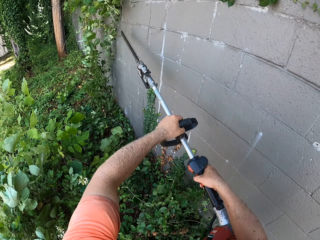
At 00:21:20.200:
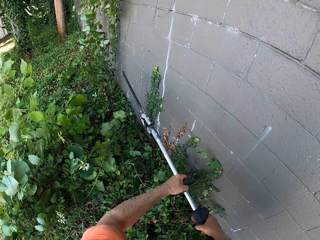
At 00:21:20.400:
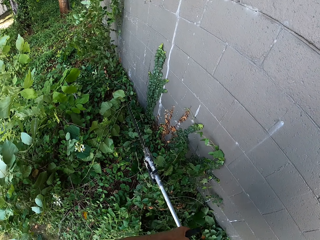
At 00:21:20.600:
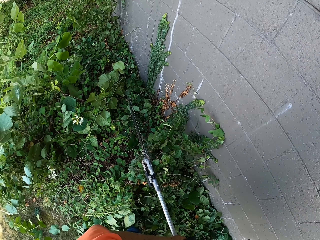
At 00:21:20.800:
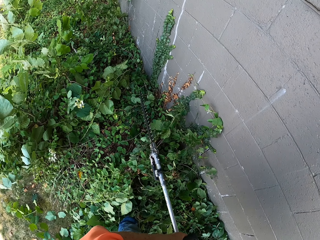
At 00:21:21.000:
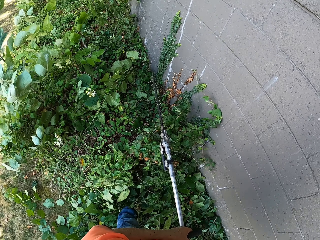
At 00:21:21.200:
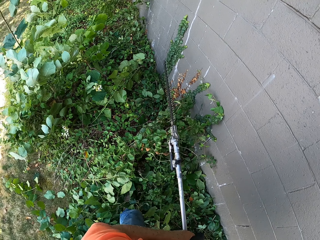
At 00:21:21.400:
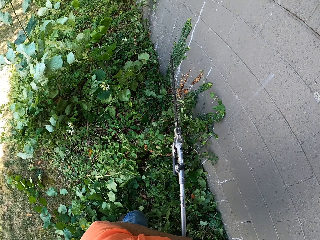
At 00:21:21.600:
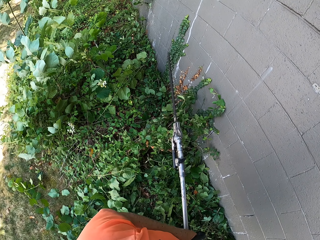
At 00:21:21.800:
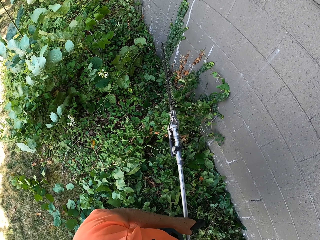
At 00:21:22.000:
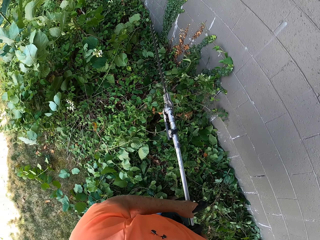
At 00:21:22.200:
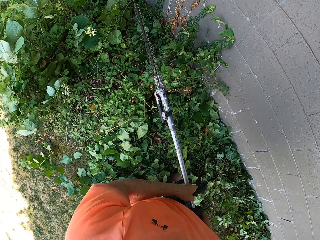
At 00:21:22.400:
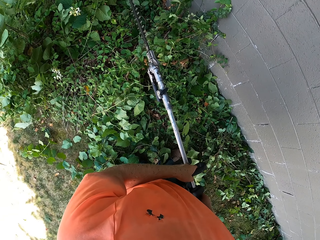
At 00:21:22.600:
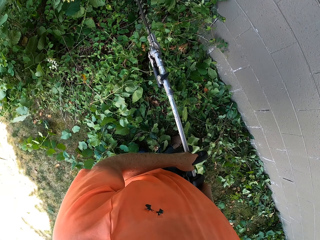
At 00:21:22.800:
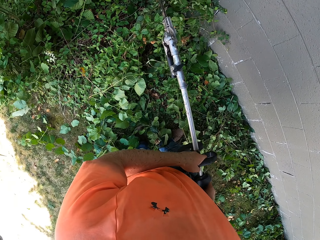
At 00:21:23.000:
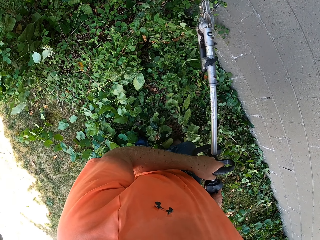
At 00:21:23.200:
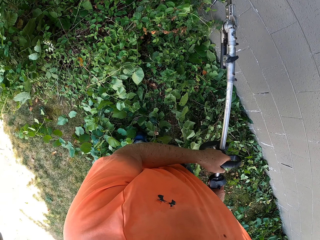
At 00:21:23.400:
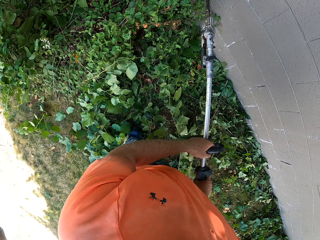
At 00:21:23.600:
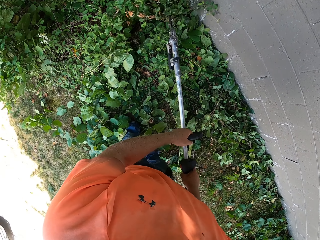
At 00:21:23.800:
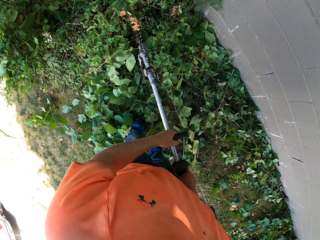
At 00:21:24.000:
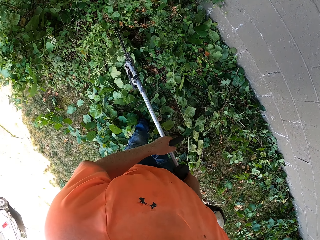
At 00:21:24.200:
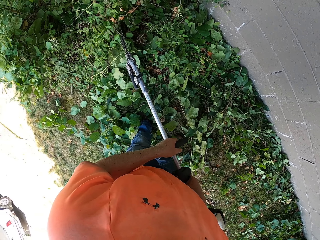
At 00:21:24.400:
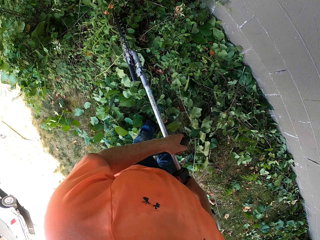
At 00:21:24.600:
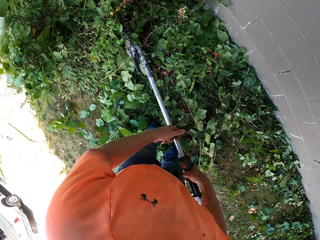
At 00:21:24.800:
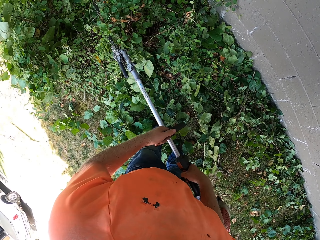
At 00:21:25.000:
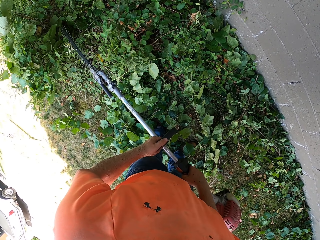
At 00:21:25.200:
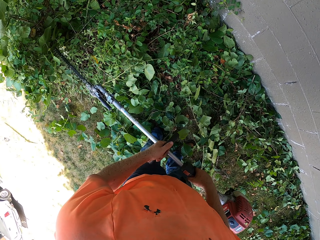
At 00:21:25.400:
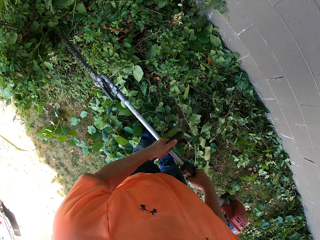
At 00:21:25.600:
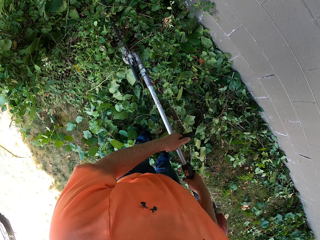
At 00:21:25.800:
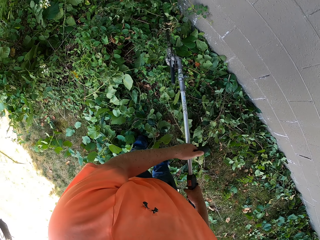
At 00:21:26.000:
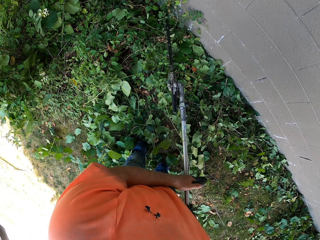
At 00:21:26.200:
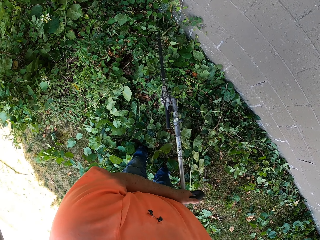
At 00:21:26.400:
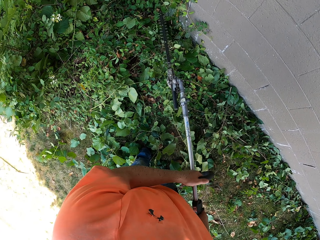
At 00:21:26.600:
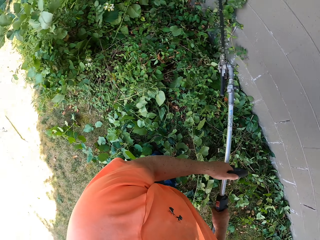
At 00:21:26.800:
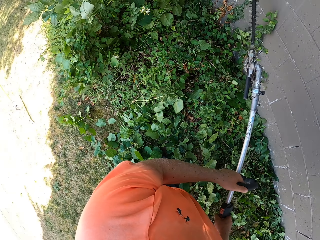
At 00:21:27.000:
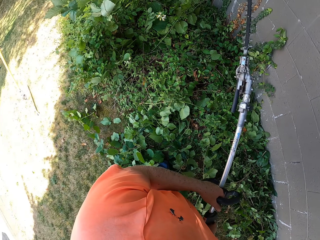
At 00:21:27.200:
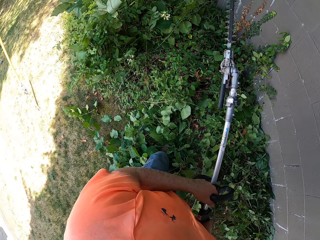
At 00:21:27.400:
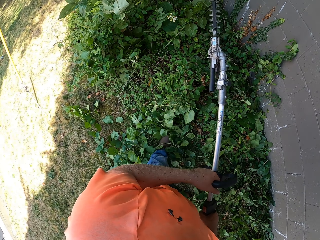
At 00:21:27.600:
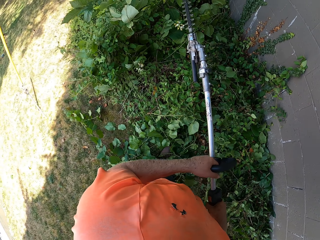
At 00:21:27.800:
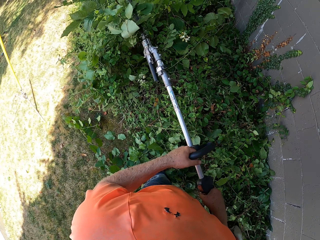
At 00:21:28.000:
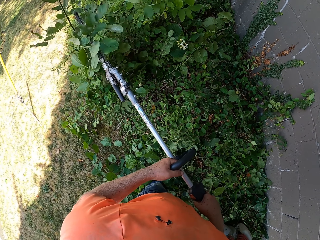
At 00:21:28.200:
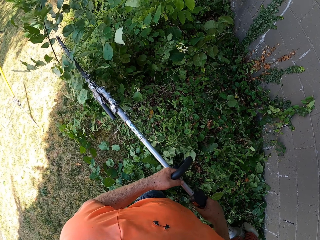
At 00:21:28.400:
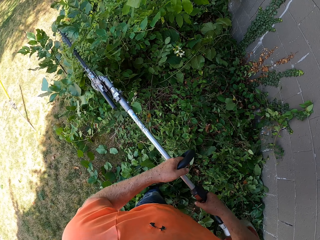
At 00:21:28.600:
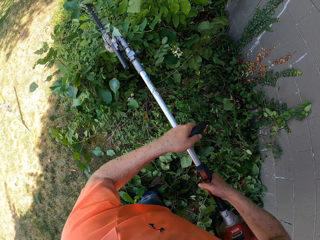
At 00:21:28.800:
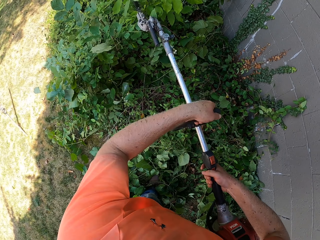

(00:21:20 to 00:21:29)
The camera wearer trims hedge bushes on the ground with the hedge trimmer in both hands.

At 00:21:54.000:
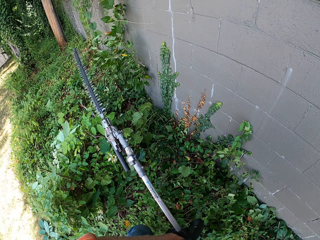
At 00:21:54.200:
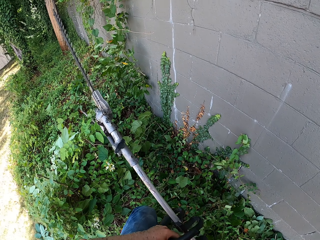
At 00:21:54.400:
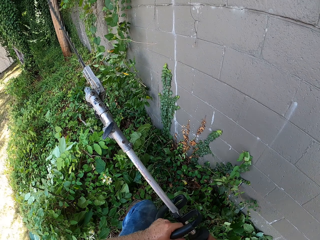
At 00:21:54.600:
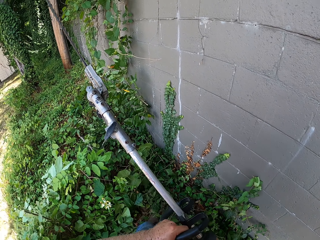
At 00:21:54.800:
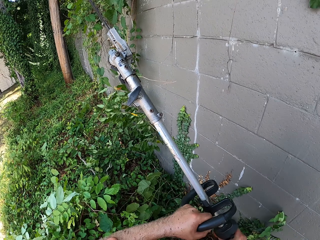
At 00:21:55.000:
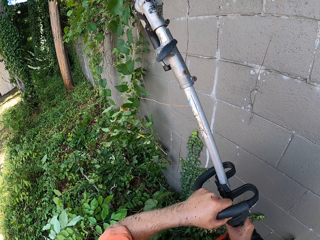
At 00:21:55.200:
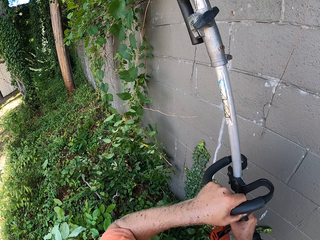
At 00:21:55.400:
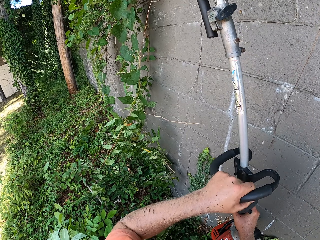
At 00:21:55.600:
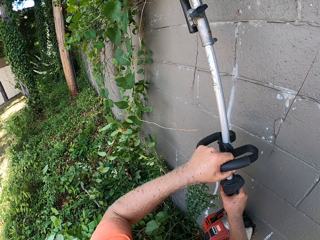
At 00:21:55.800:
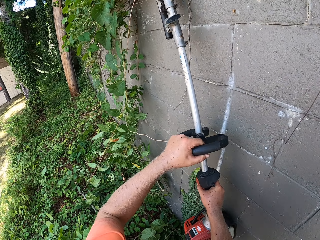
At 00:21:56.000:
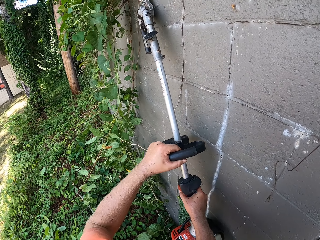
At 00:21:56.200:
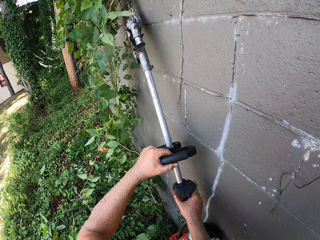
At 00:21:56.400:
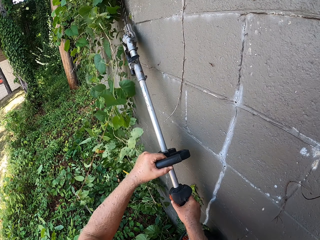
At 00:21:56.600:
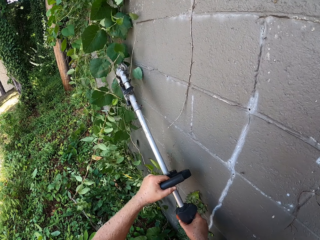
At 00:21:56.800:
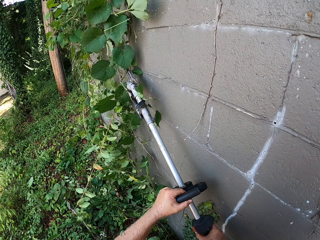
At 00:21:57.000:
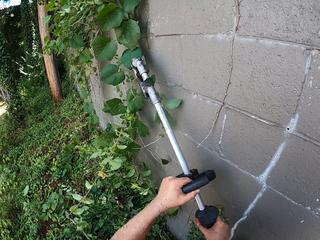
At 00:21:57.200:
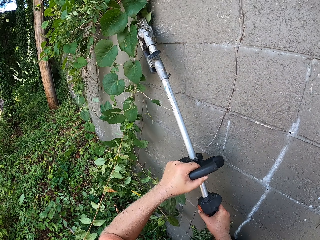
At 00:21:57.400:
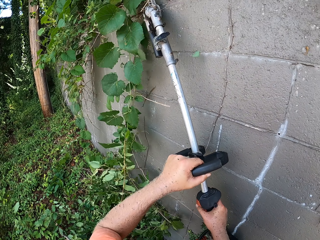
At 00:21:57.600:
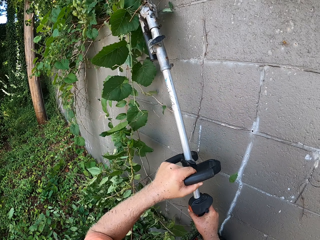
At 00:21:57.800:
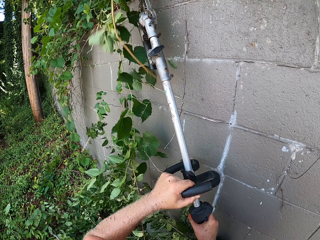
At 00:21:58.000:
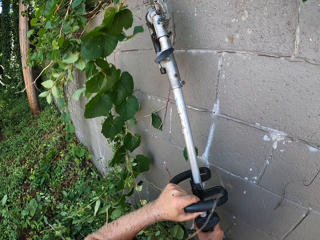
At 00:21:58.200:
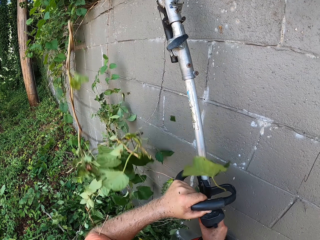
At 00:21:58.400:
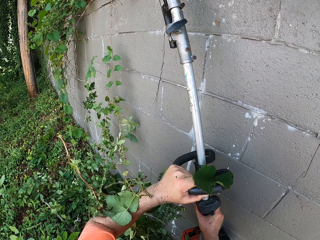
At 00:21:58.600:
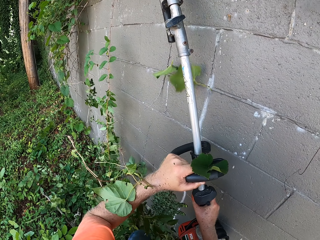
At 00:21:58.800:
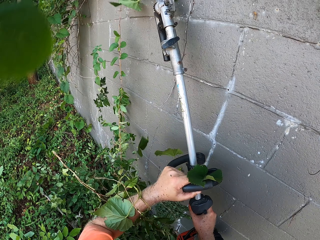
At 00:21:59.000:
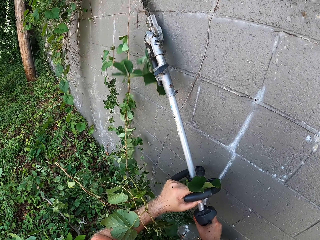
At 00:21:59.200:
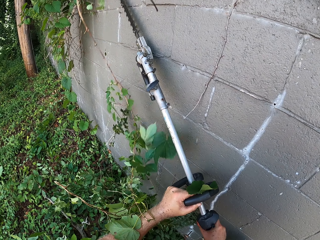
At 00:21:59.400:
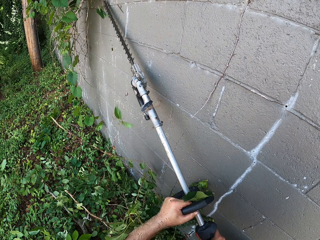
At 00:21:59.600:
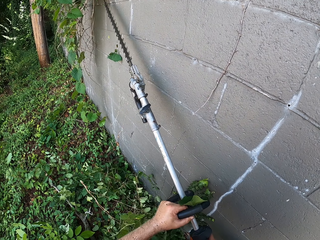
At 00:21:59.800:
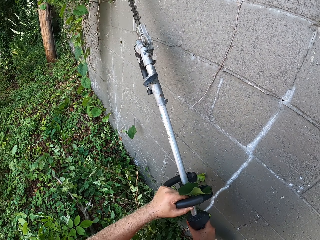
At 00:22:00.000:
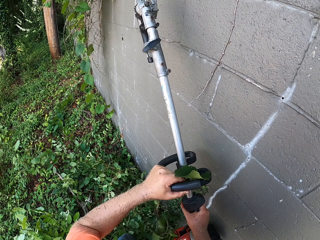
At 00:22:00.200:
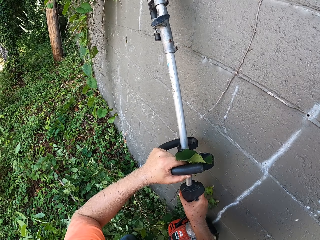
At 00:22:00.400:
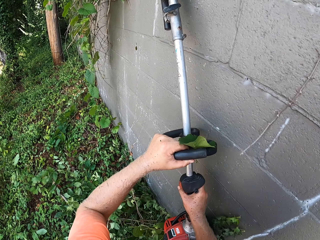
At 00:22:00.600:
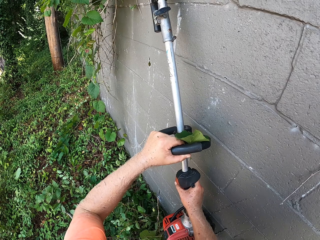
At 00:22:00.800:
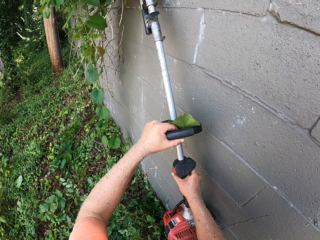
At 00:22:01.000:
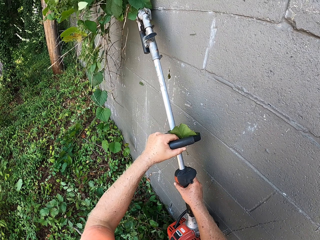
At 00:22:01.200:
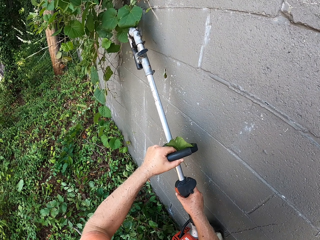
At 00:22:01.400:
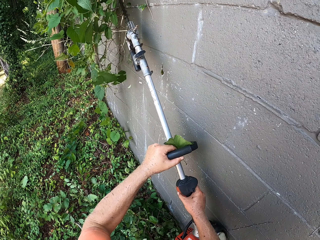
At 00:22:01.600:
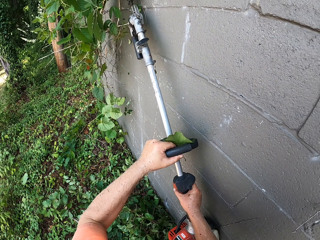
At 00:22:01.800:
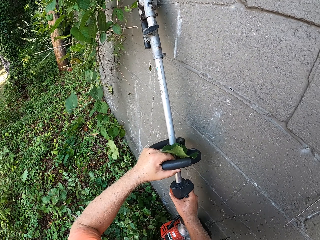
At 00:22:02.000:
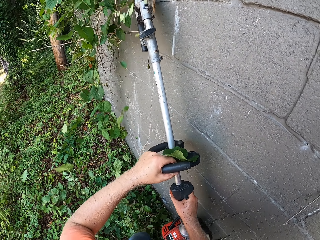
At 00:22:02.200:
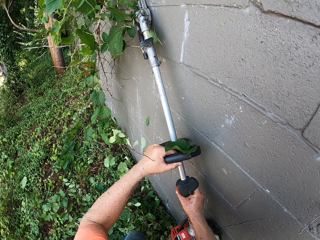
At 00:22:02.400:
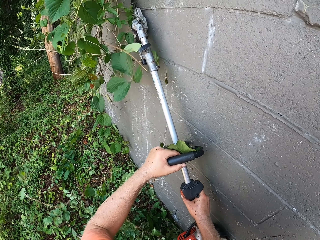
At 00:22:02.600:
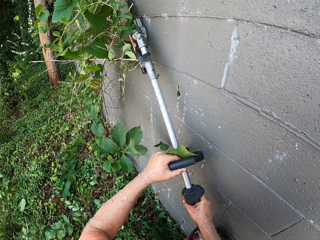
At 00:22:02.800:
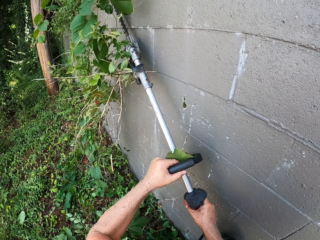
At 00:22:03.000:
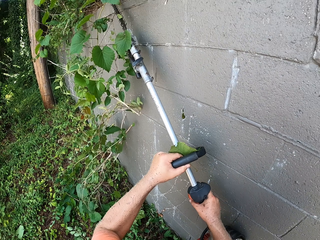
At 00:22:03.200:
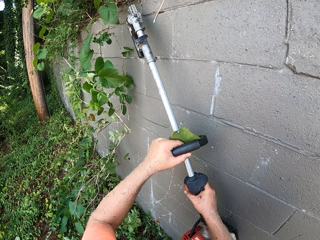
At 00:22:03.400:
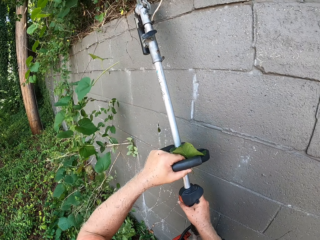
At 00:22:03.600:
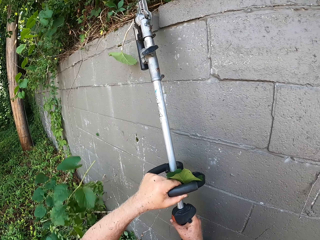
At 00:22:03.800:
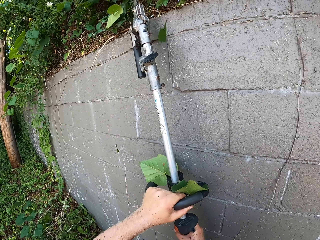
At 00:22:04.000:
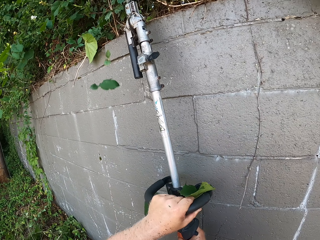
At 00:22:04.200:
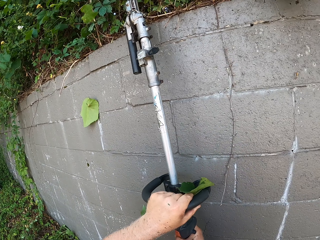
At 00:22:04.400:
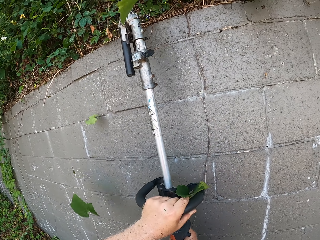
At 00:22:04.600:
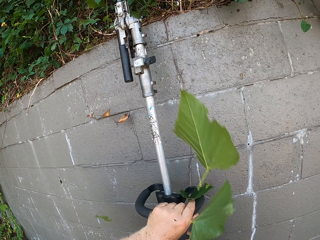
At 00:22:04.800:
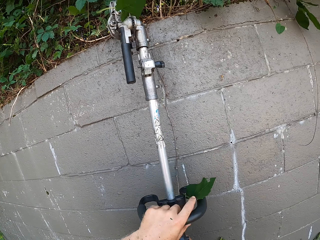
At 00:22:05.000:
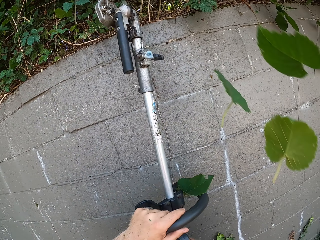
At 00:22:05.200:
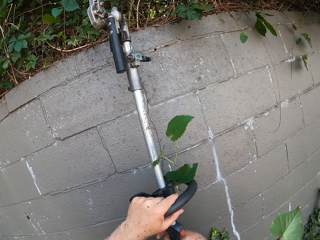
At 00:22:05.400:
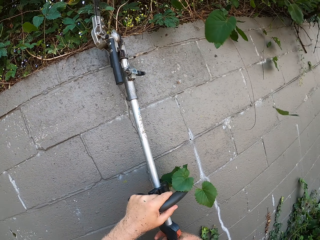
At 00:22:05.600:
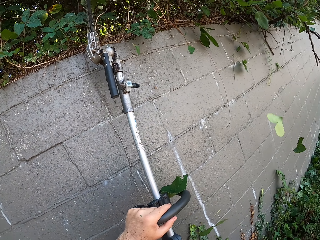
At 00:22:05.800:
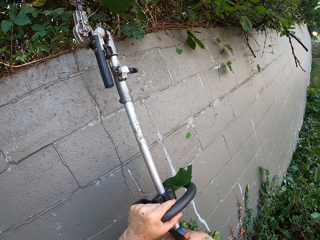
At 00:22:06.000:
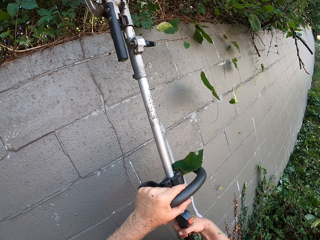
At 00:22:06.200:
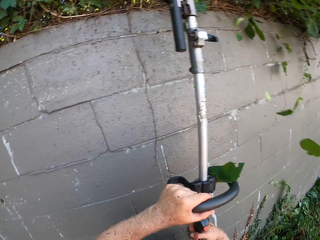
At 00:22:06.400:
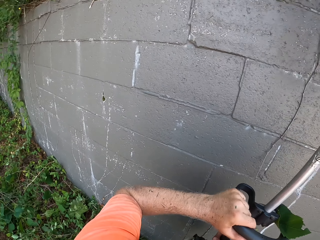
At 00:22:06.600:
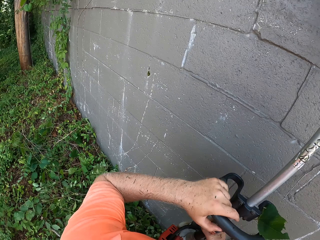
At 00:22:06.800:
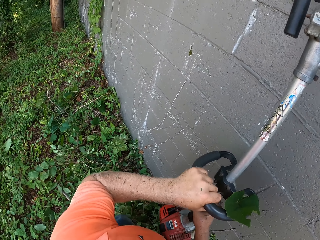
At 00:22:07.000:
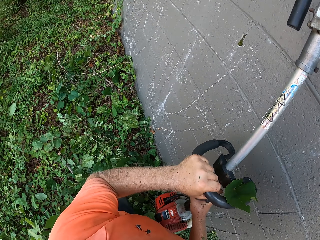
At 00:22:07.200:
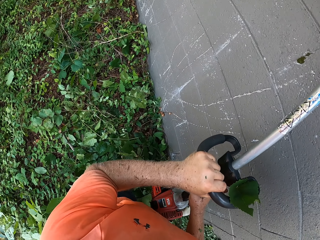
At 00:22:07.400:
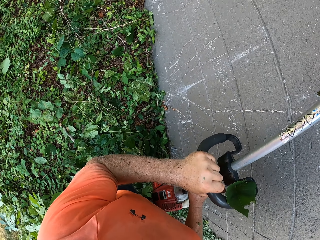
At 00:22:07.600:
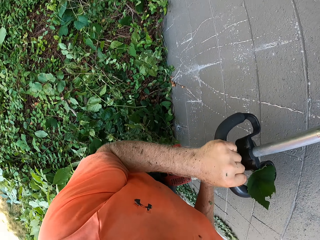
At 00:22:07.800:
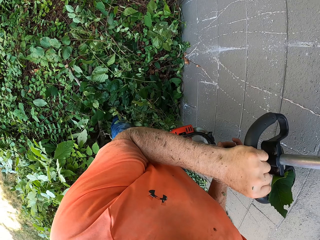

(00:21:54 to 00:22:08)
The camera wearer trims hedge bushes on the wall with the hedge trimmer in both hands.
